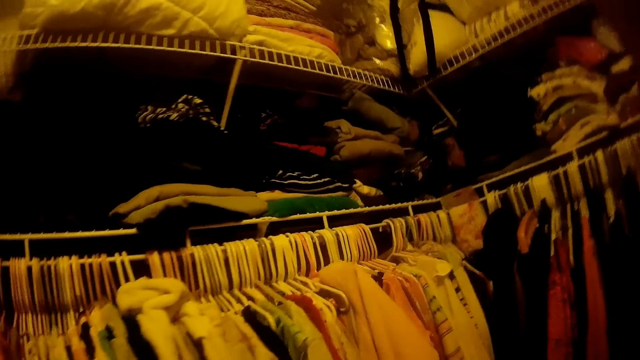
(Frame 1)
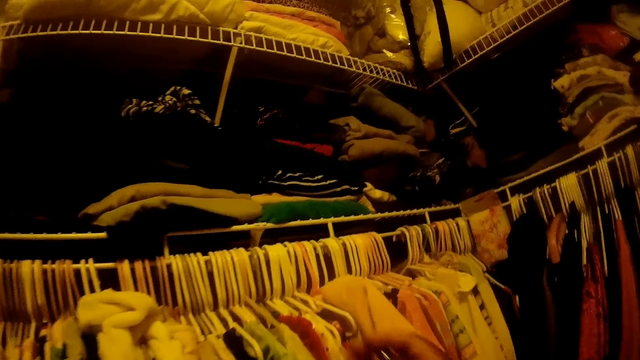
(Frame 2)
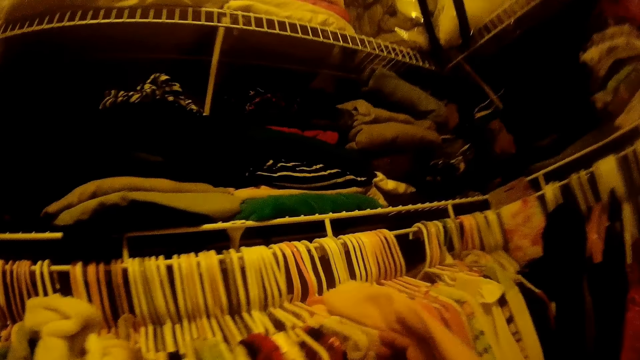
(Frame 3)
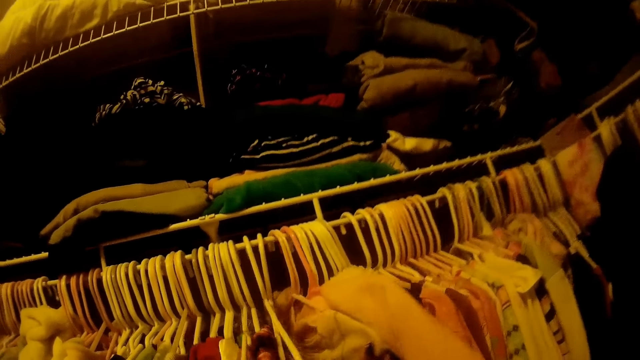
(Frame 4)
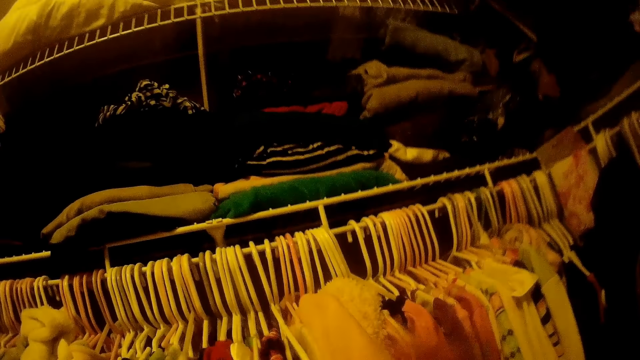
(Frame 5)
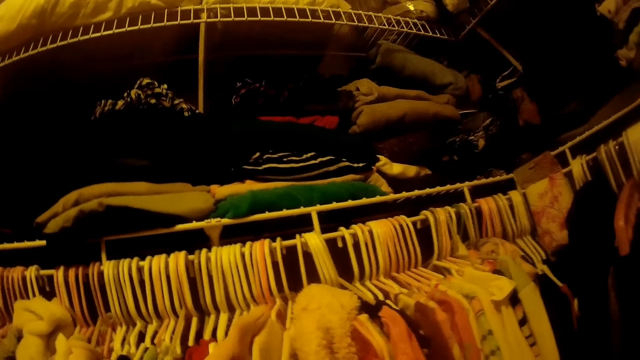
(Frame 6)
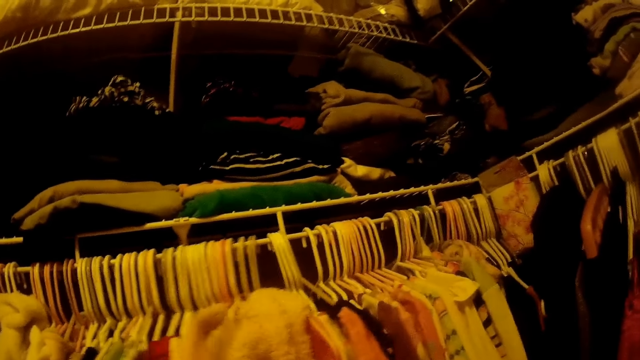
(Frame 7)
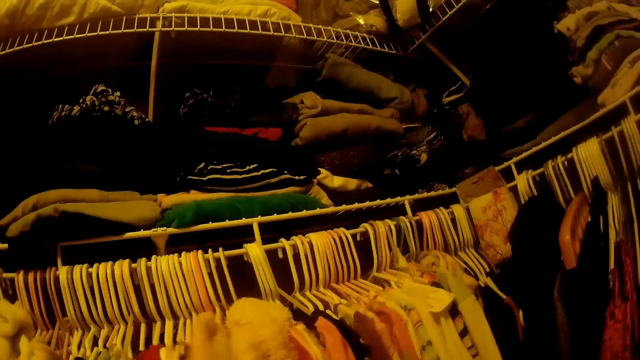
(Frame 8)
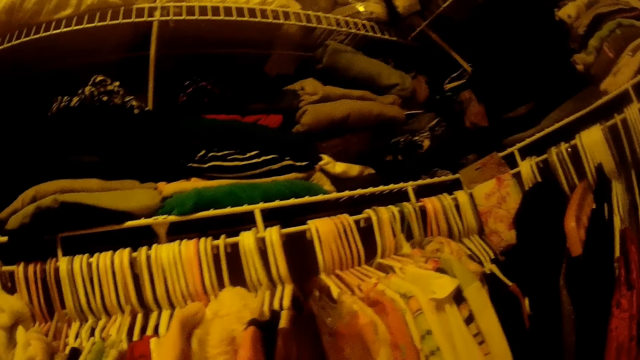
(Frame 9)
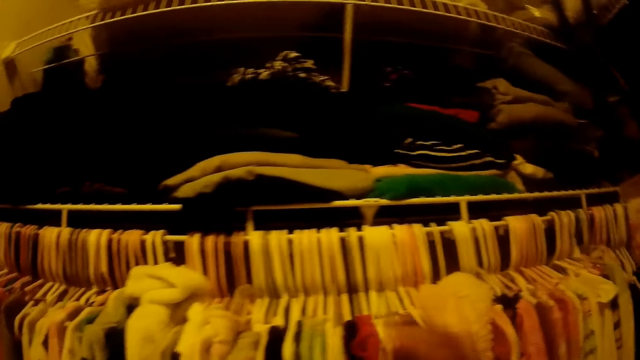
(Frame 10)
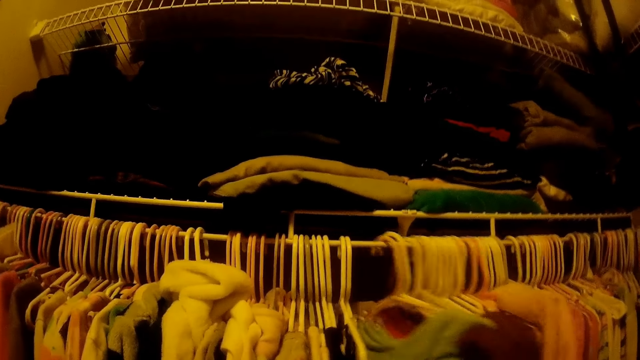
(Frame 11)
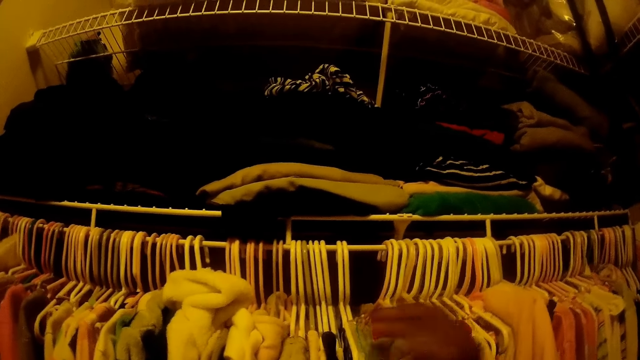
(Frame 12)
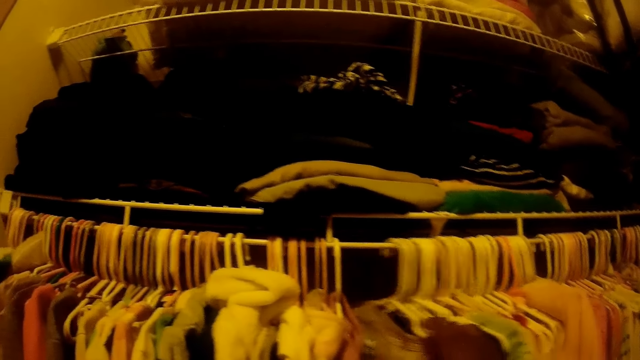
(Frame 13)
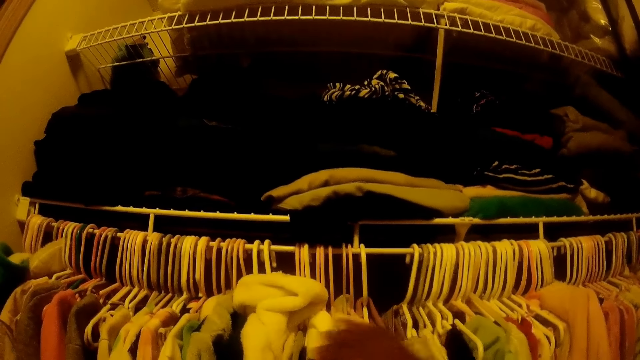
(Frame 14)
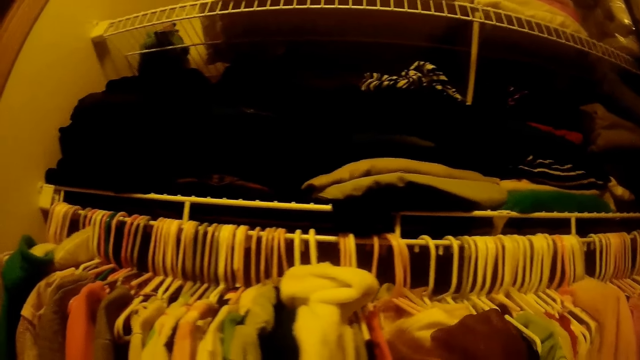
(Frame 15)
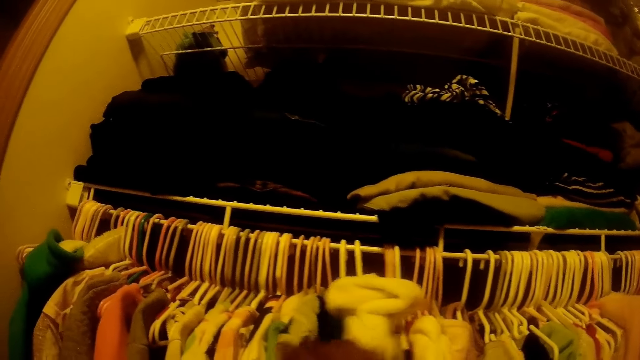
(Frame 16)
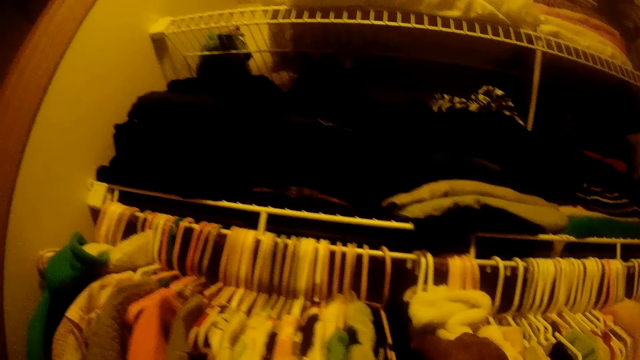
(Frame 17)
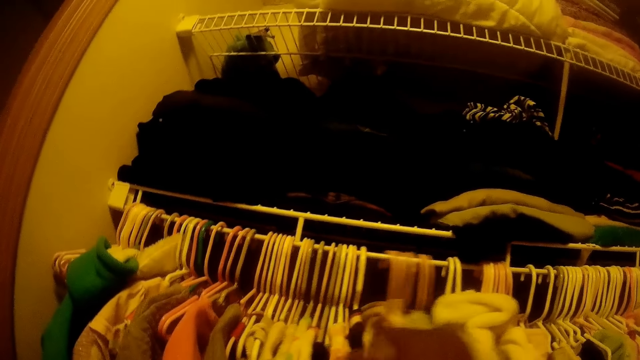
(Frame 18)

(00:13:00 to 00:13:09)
The camera wearer looks around. She adjusts hanged clothes on a hanger with her hands. She pushes the clothes on the hanger.

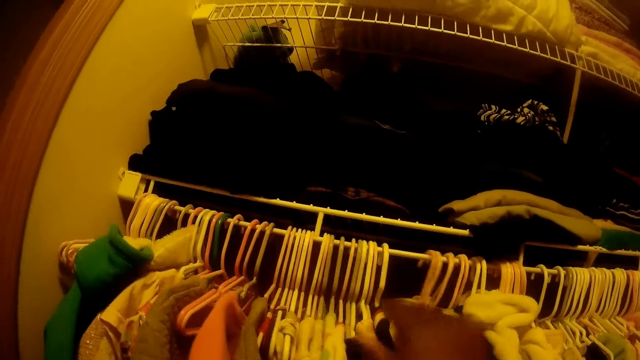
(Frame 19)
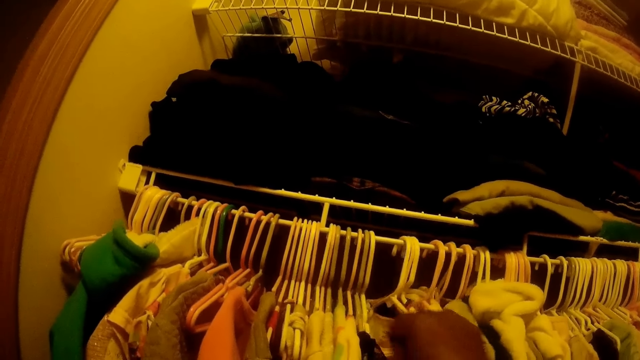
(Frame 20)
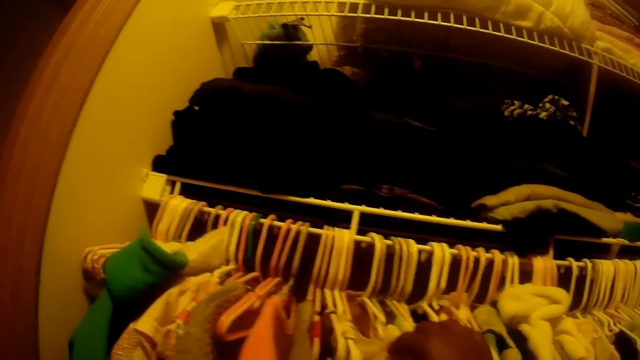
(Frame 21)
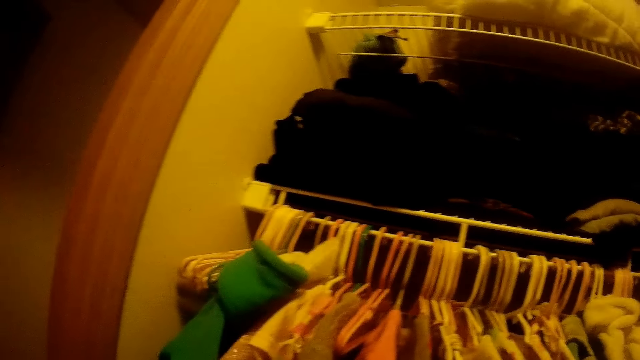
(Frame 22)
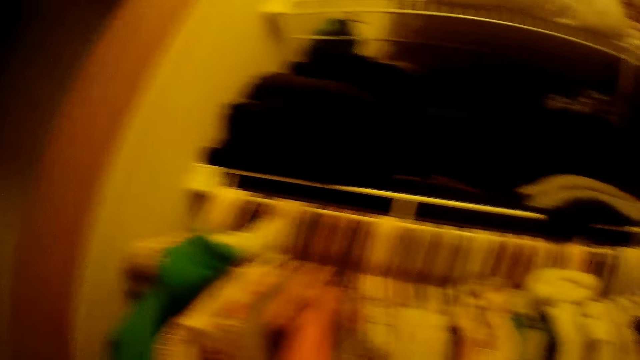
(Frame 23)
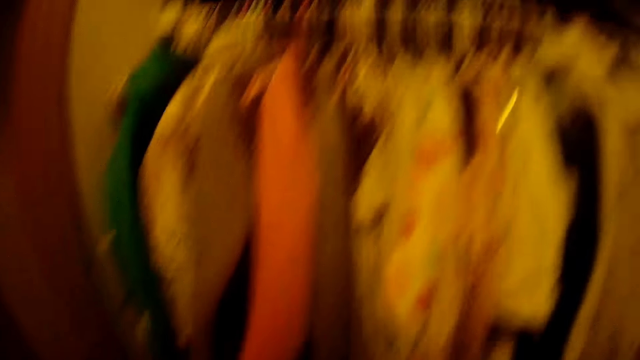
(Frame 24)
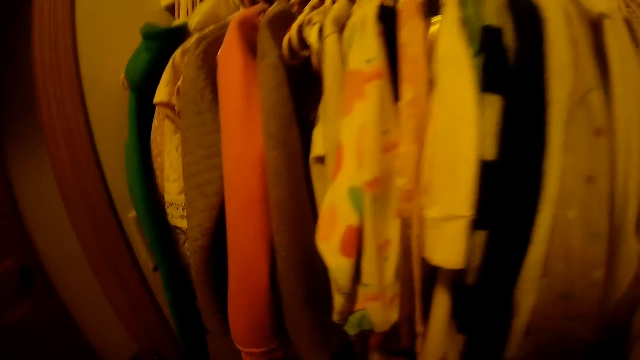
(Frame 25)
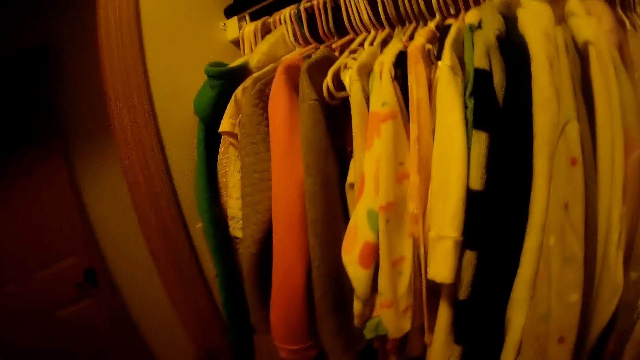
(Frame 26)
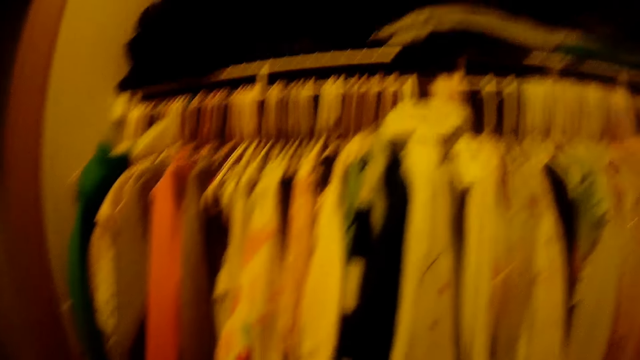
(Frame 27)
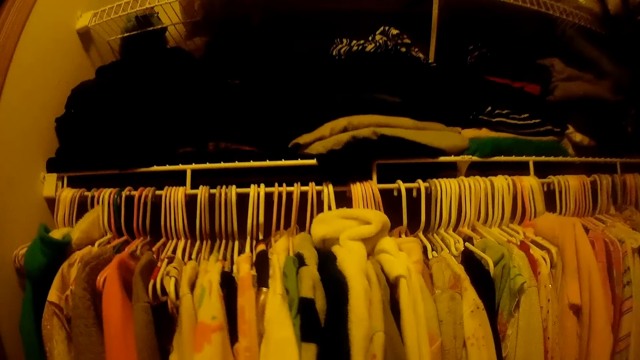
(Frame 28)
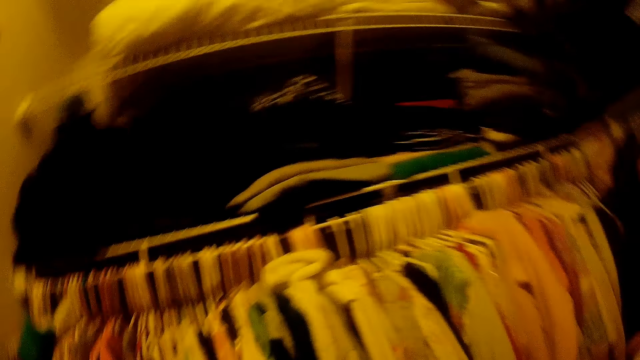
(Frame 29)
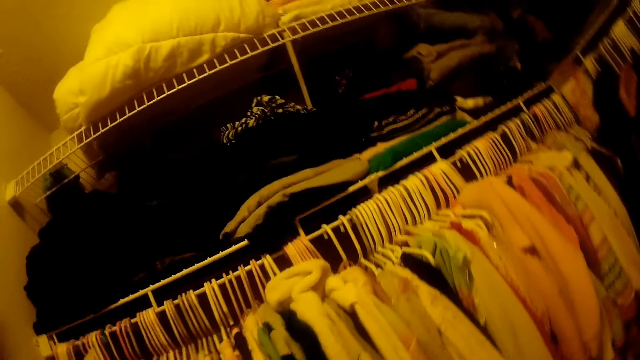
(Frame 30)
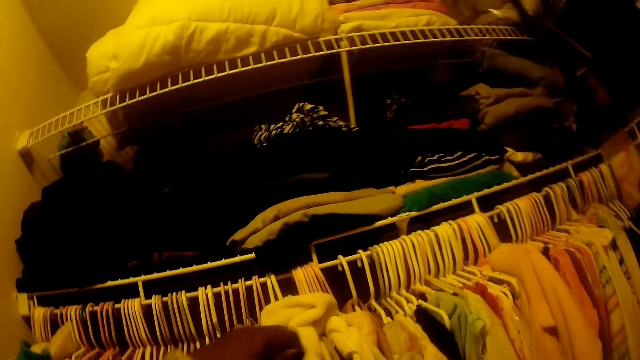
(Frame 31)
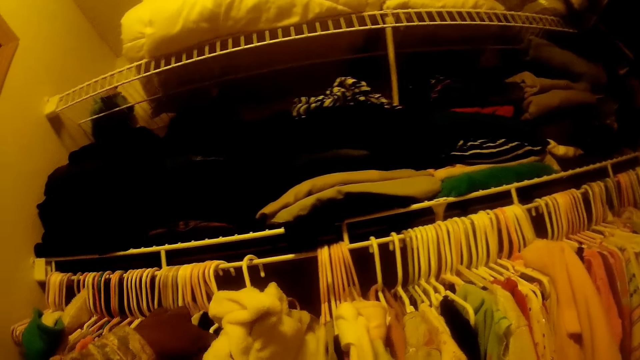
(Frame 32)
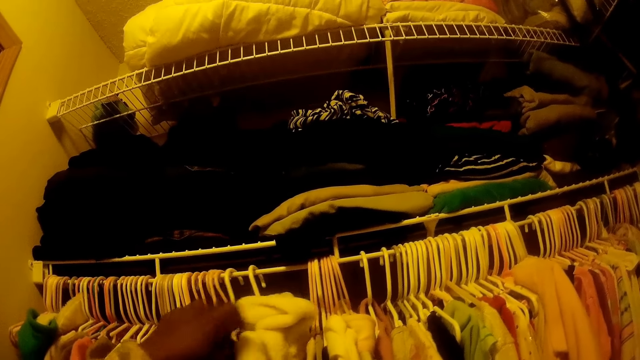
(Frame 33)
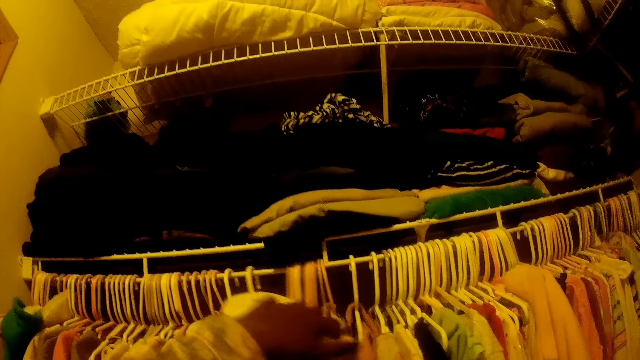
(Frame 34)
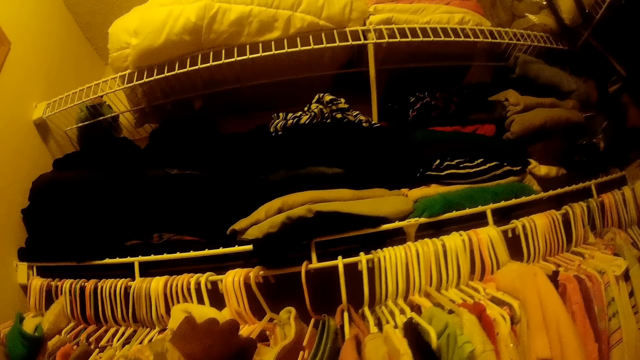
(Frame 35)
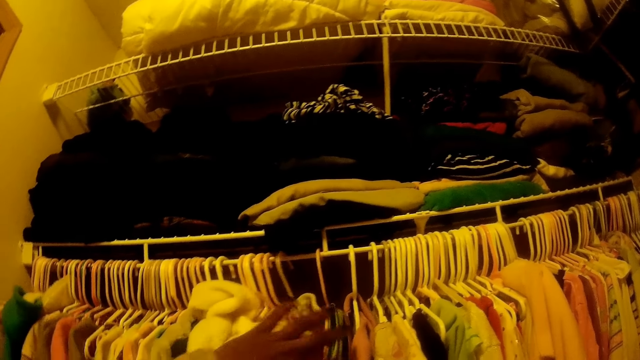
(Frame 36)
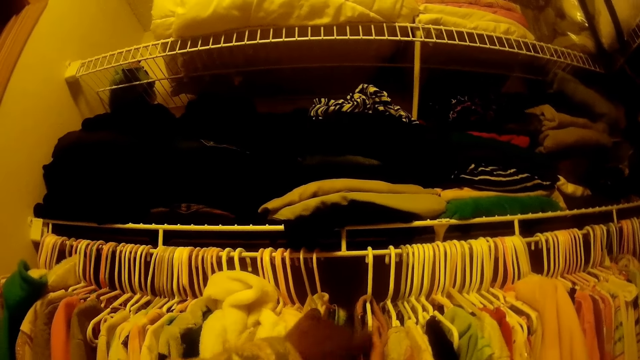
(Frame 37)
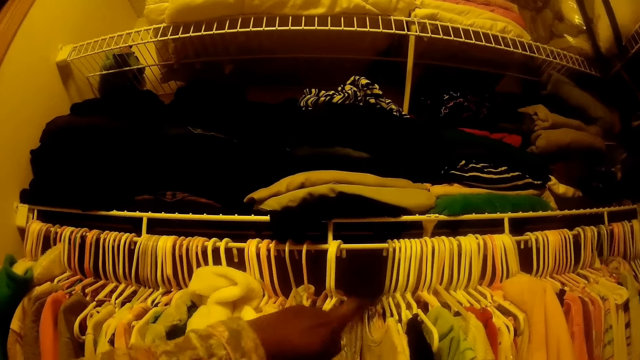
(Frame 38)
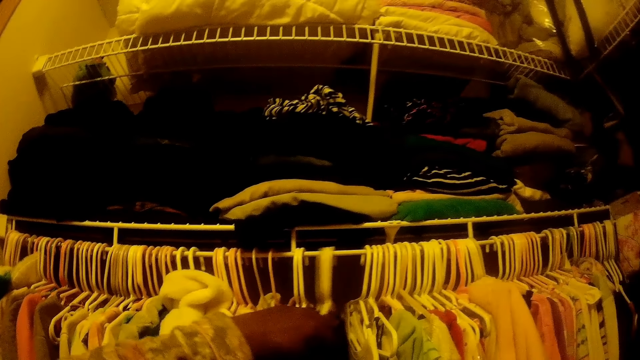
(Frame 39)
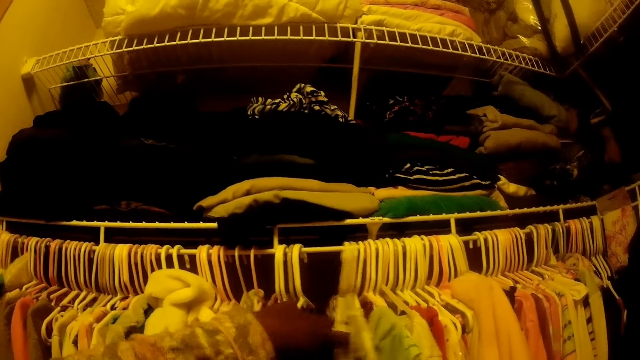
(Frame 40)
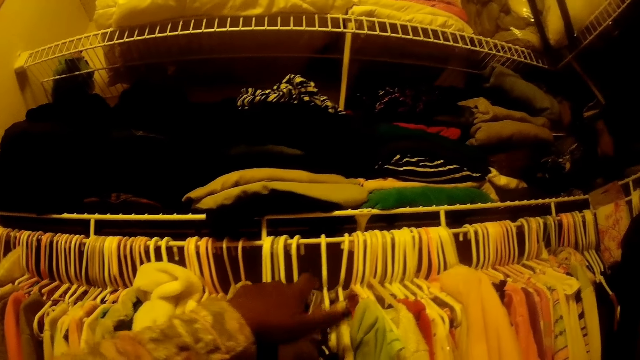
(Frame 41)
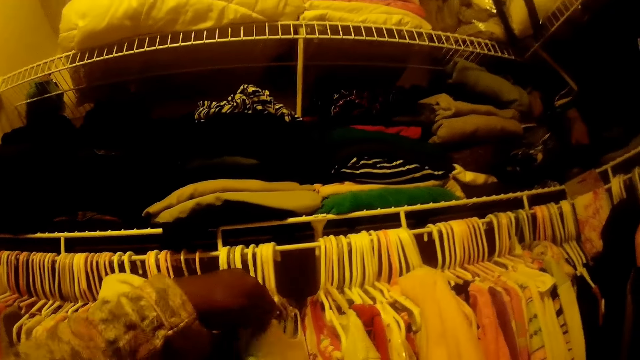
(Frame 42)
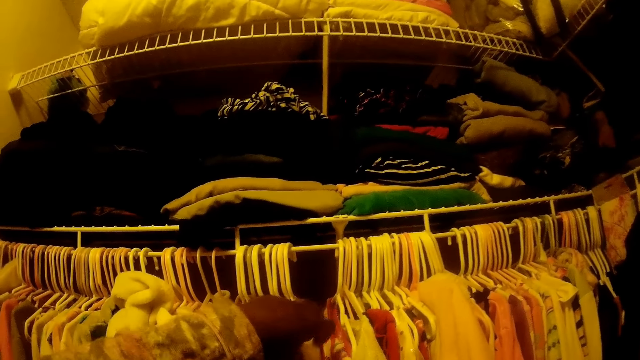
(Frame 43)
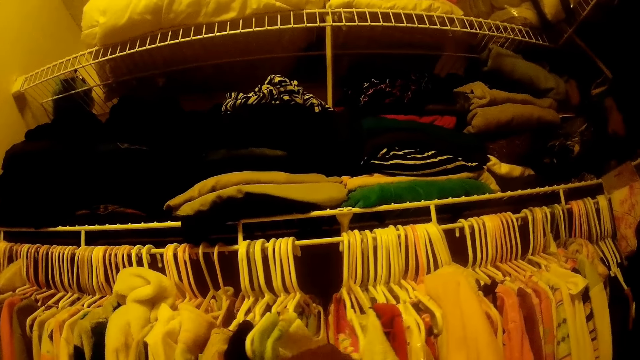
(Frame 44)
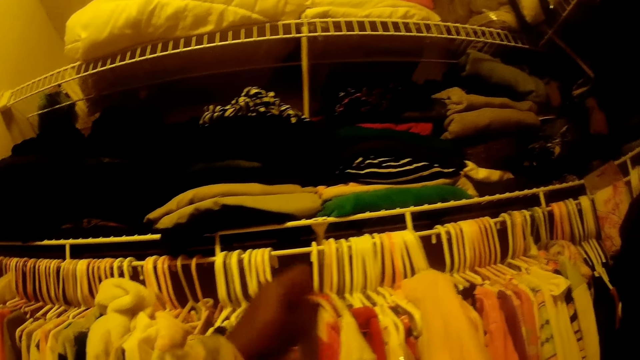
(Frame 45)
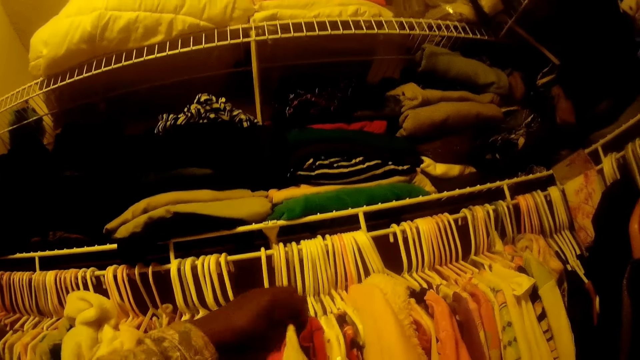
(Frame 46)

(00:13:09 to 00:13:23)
The camera wearer looks around. They push the clothes on the hanger.
